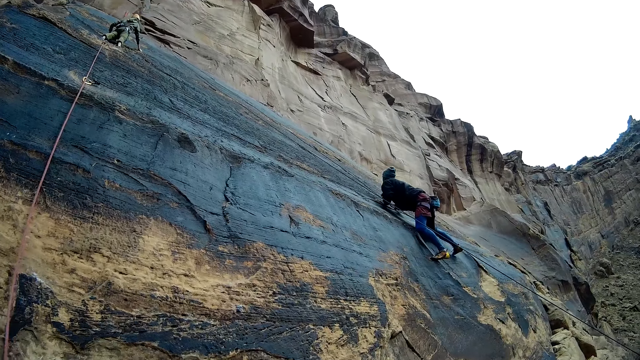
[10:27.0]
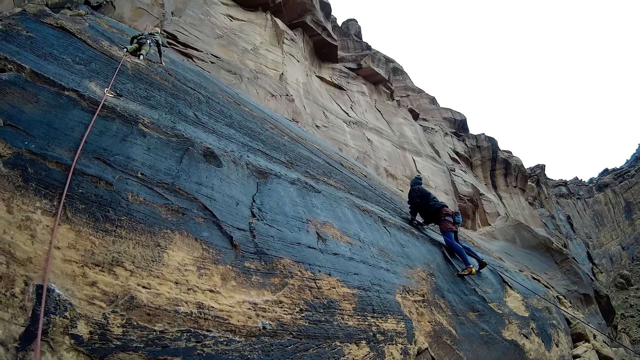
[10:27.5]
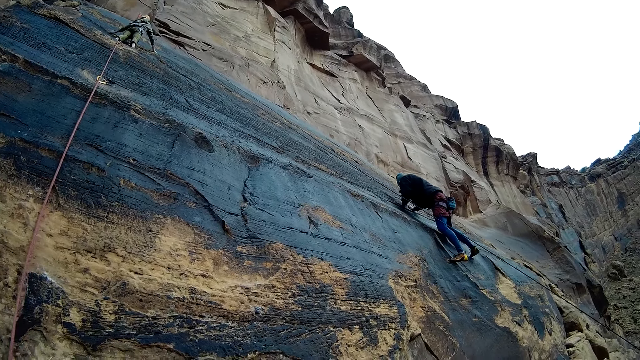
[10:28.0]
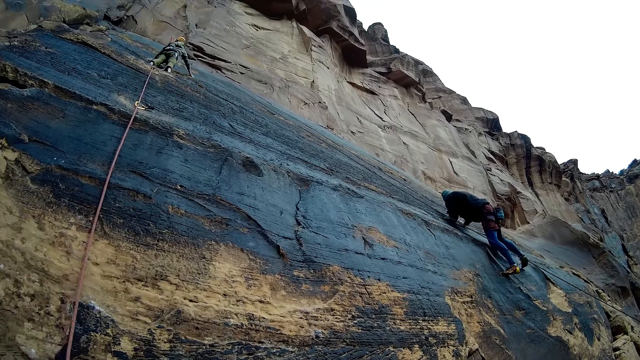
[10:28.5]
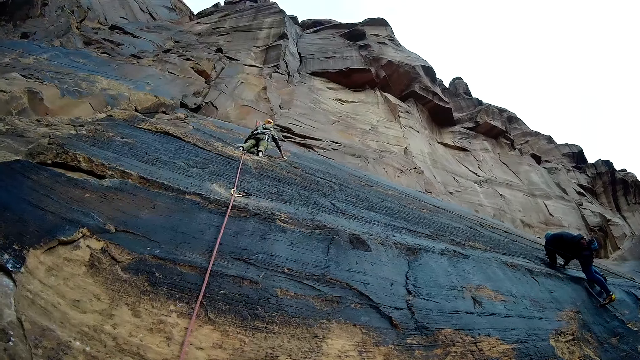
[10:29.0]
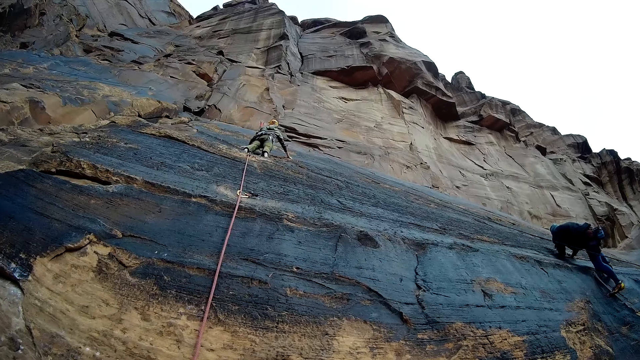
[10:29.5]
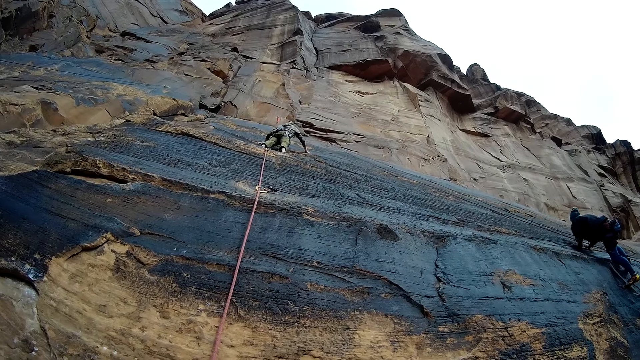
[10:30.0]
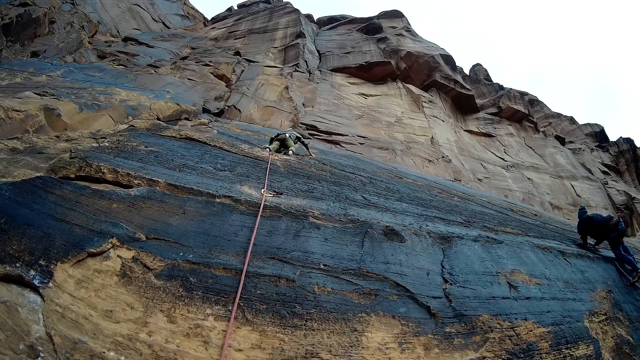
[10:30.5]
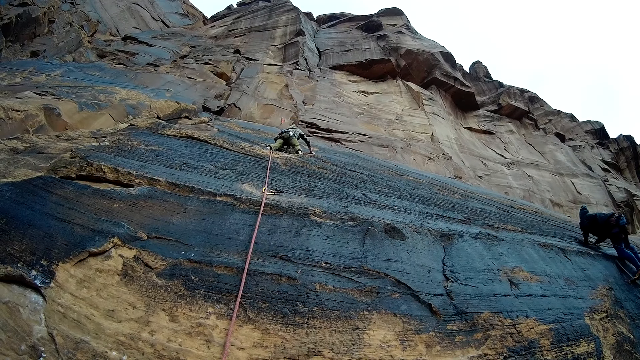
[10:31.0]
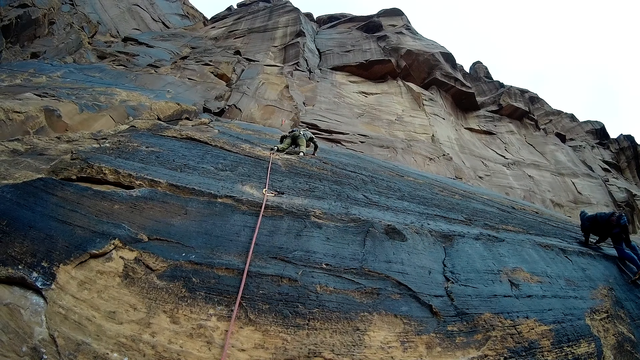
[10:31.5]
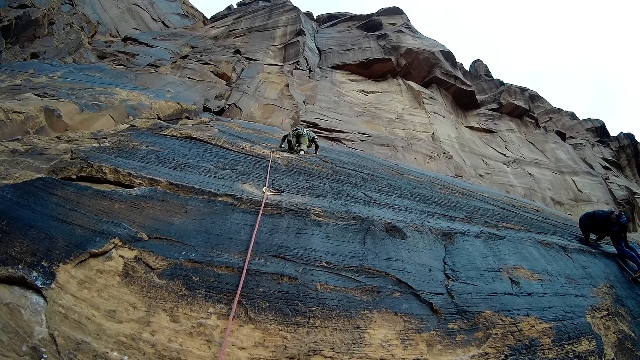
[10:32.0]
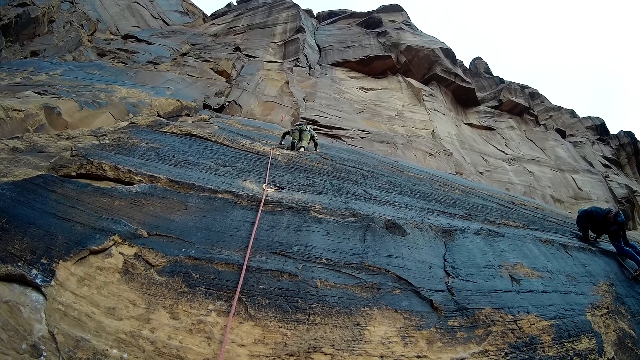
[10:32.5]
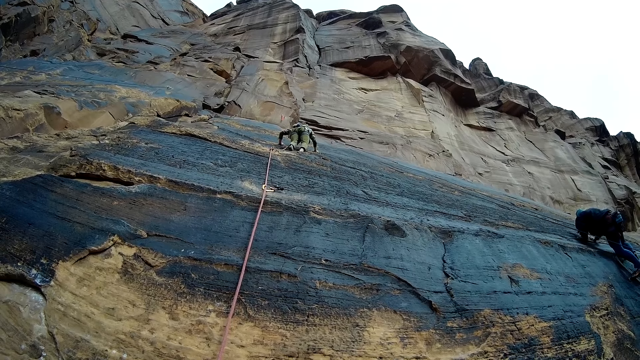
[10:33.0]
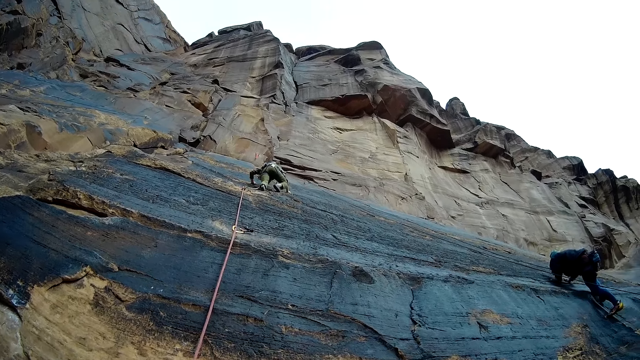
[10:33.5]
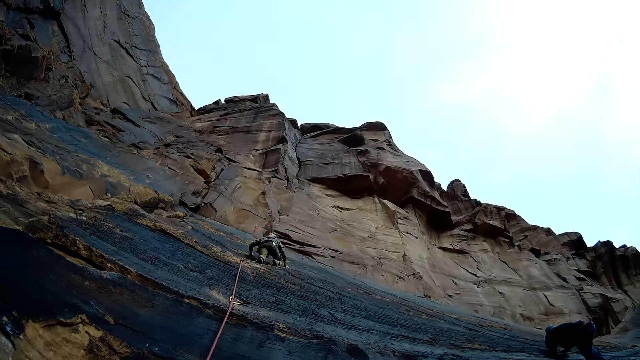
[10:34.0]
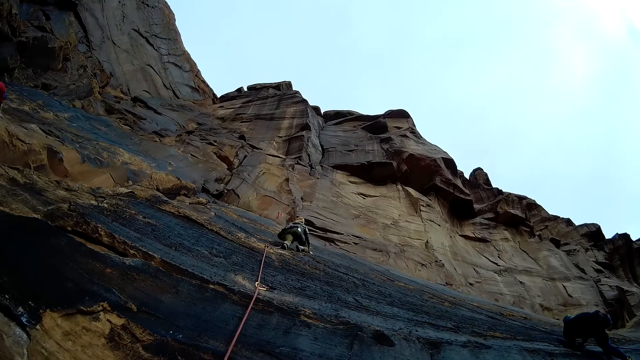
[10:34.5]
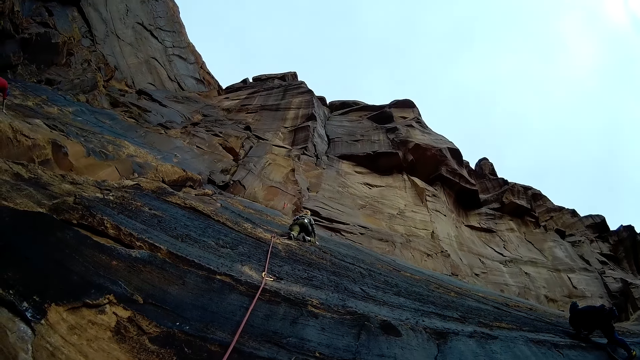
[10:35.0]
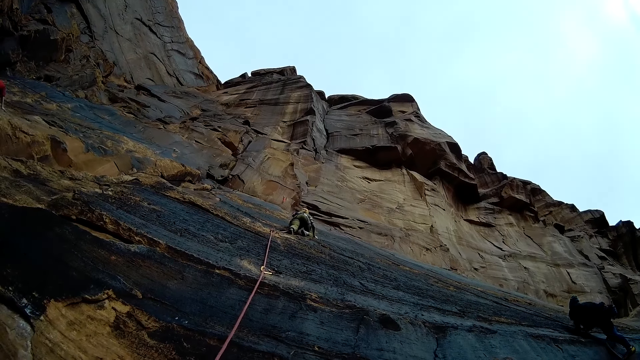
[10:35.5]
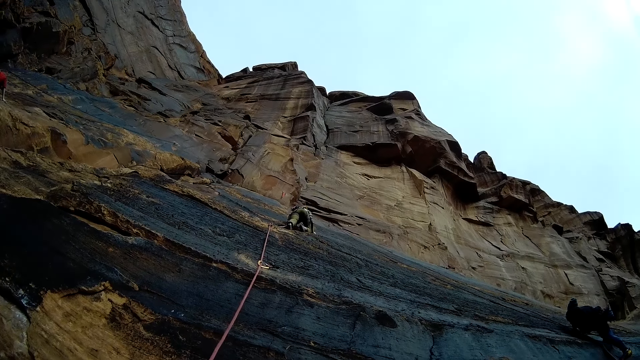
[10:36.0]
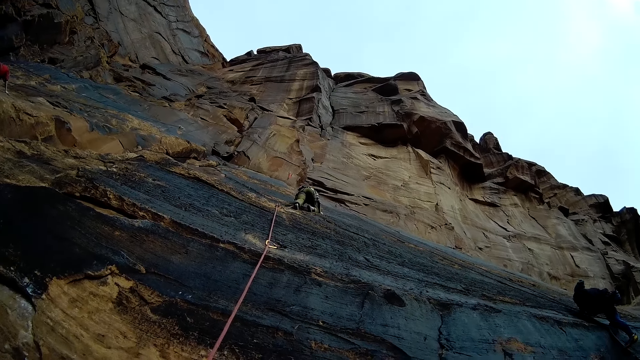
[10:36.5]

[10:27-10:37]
A man climbs the mountain wall with a rope. Another man climbs the mountain wall with a rope.

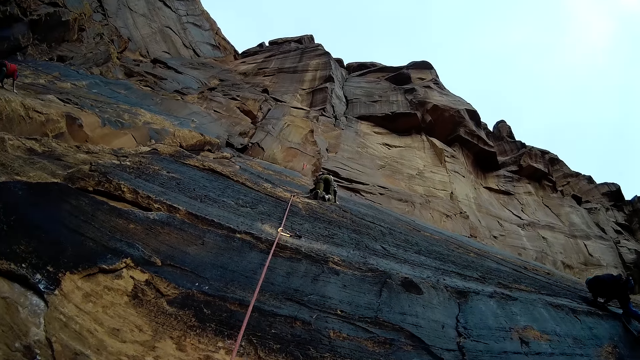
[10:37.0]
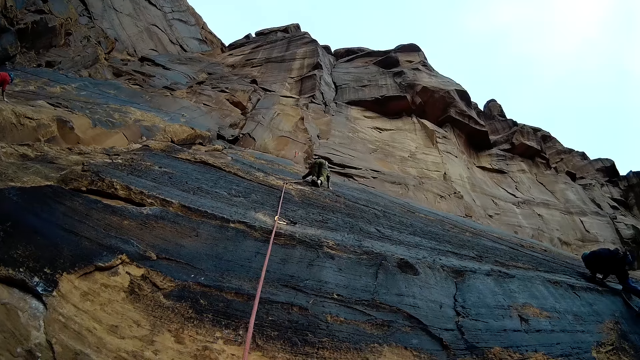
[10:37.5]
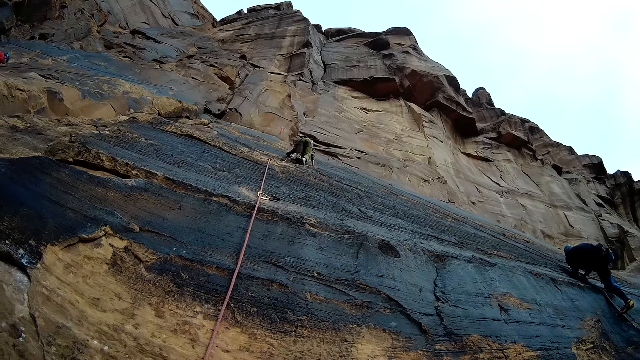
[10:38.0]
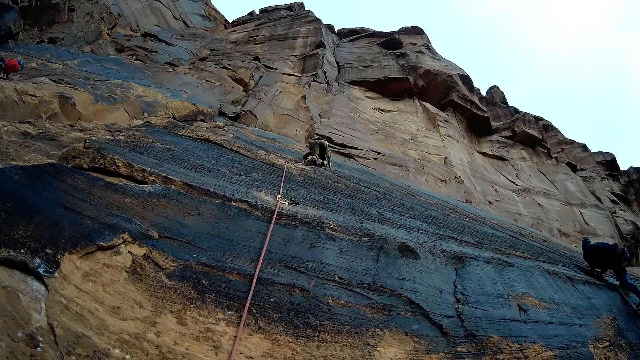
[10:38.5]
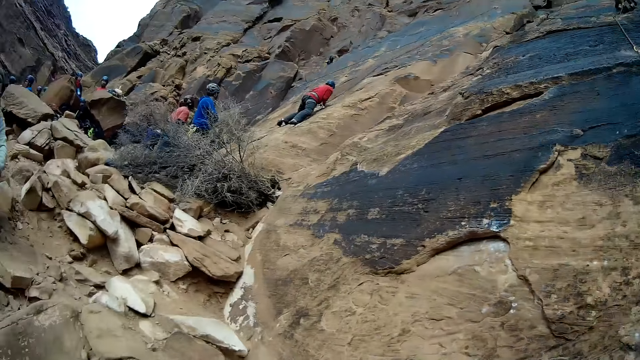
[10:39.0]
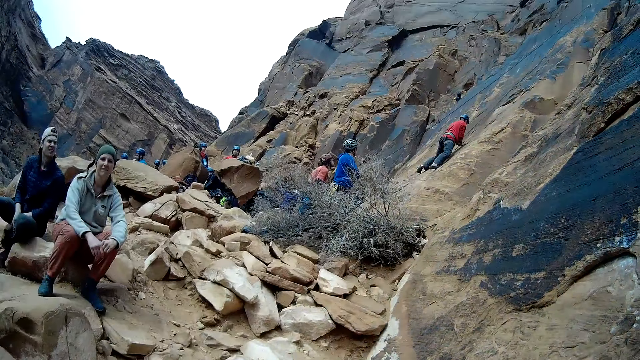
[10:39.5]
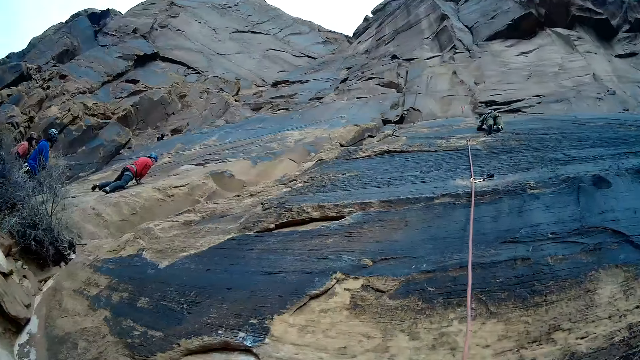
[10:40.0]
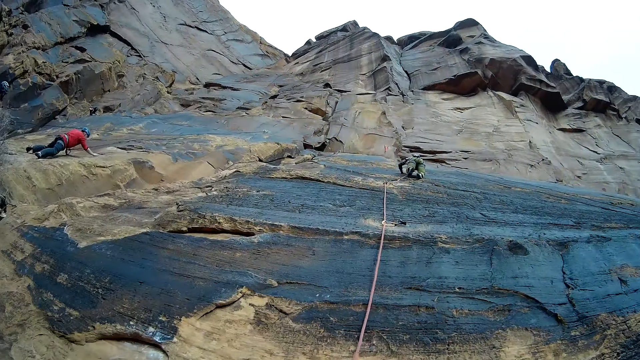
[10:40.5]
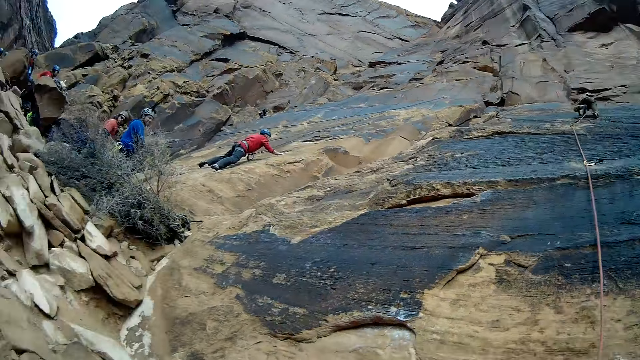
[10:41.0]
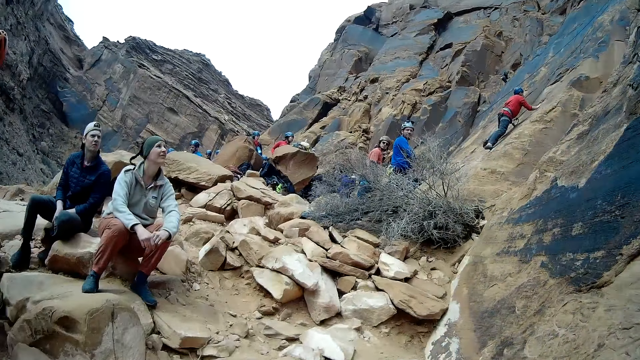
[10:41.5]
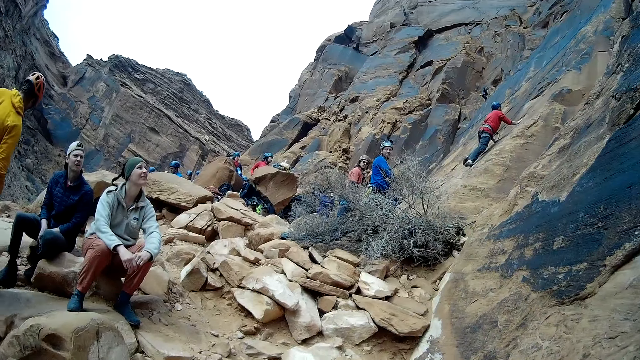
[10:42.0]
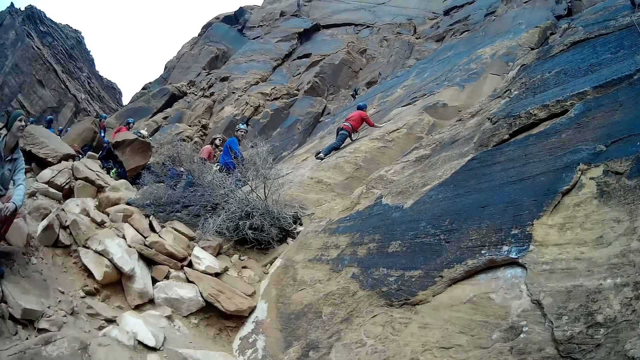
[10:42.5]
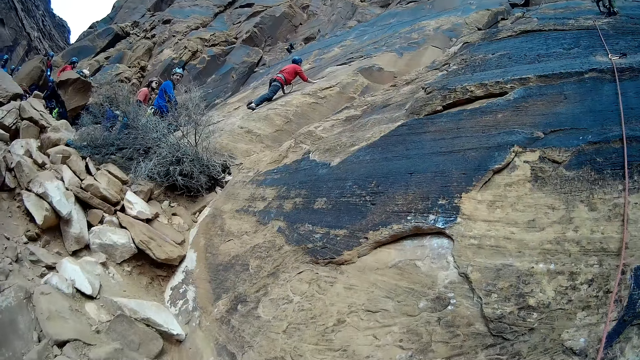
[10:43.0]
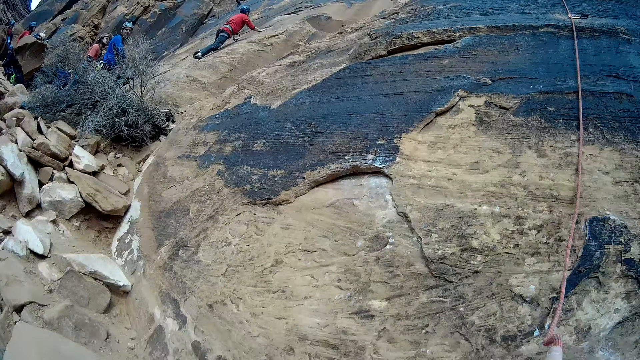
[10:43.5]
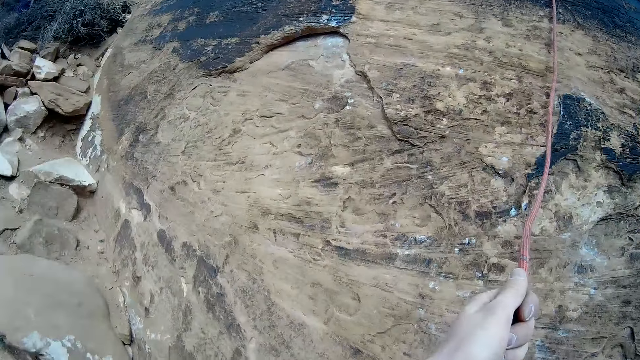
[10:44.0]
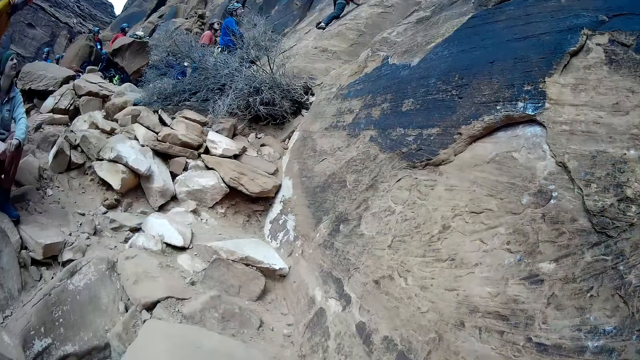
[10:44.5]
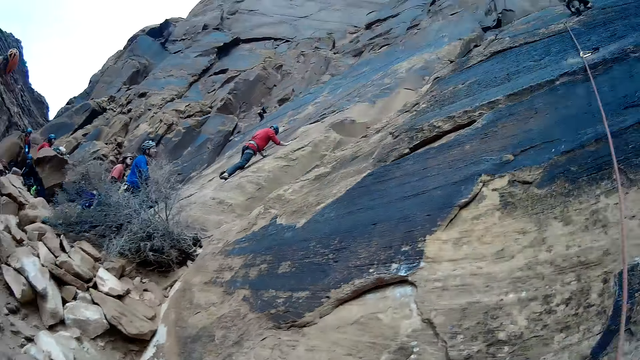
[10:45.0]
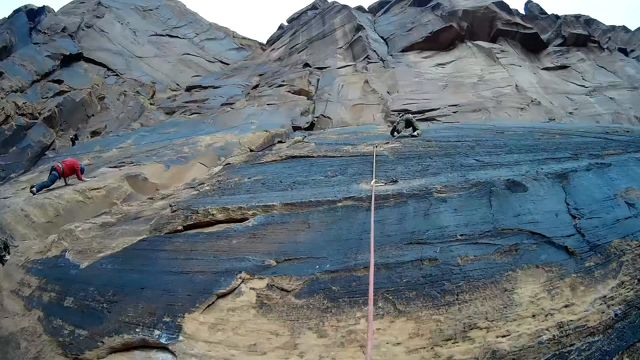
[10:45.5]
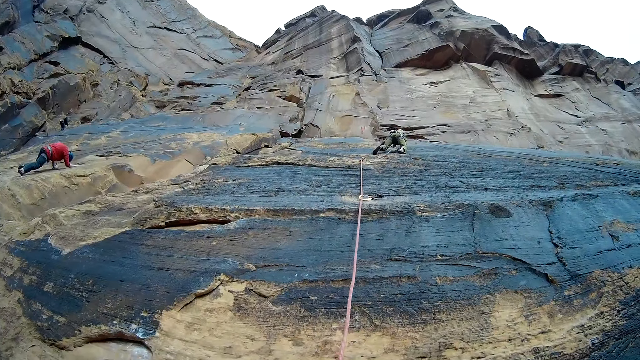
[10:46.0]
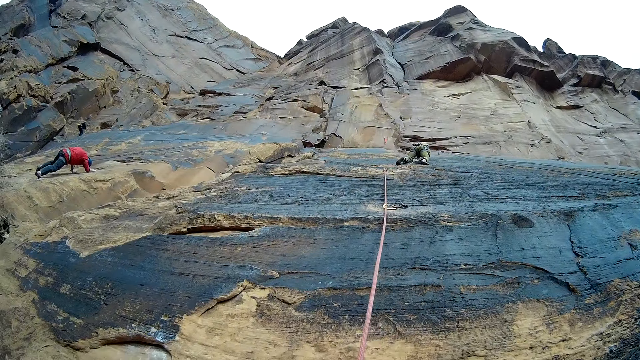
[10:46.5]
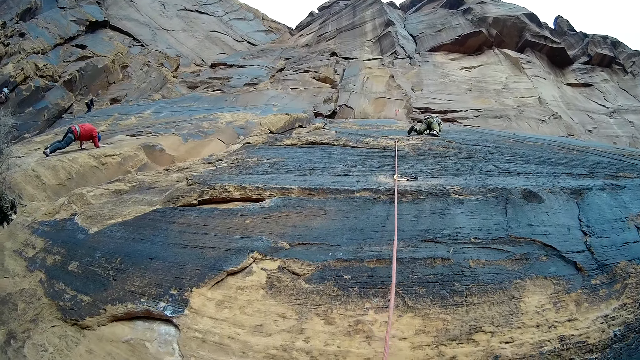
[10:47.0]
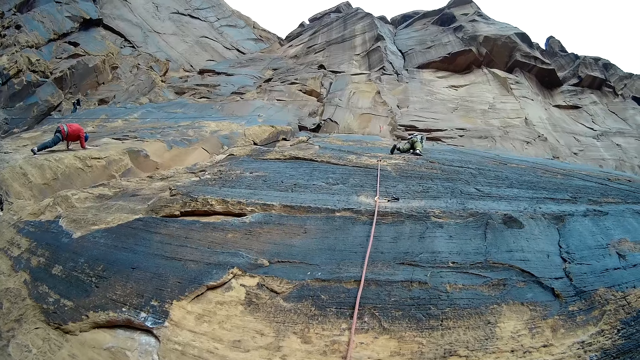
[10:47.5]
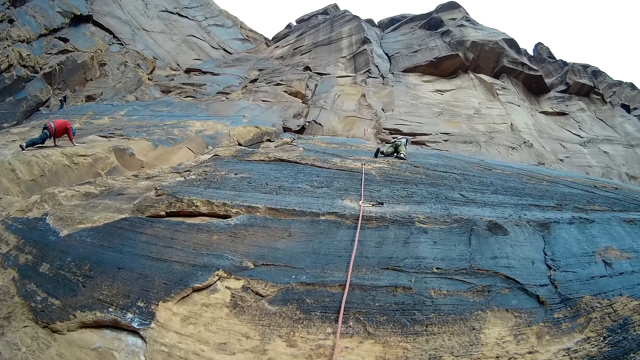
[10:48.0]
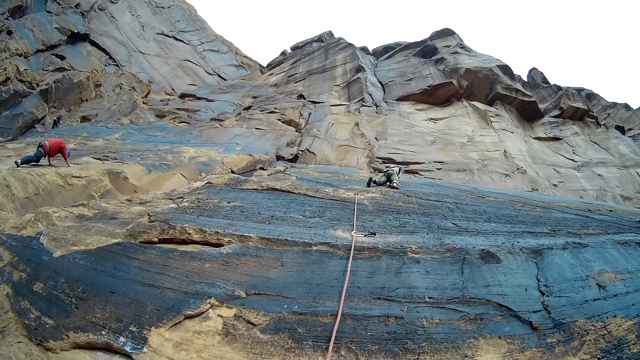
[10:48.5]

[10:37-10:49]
The camera wearer looks around. A man climbs the mountain wall with a rope.
